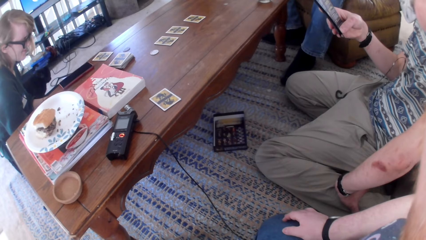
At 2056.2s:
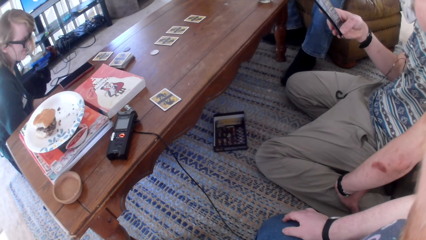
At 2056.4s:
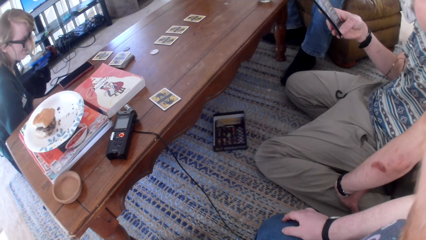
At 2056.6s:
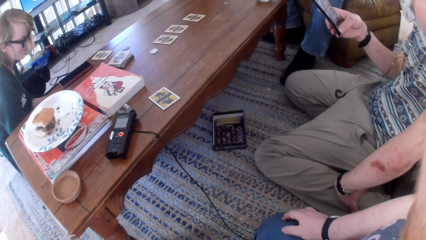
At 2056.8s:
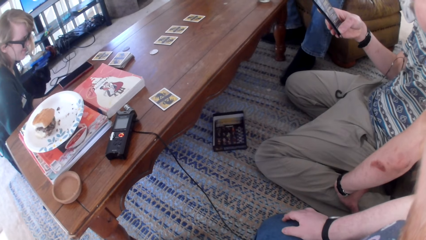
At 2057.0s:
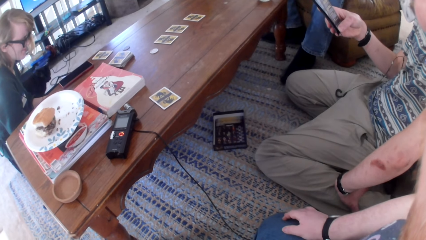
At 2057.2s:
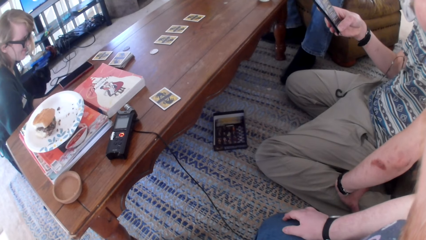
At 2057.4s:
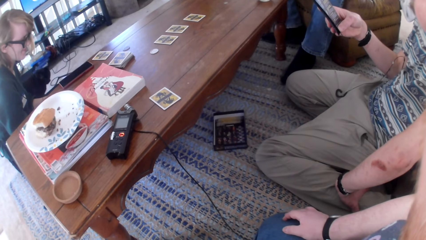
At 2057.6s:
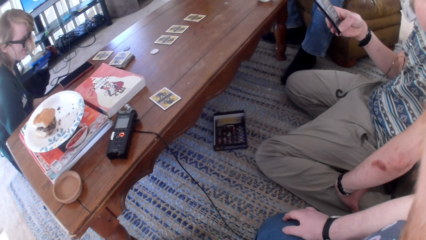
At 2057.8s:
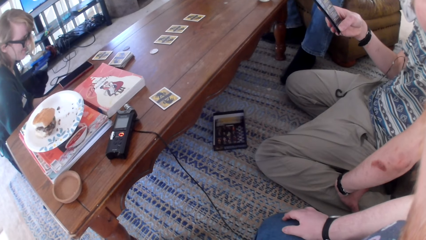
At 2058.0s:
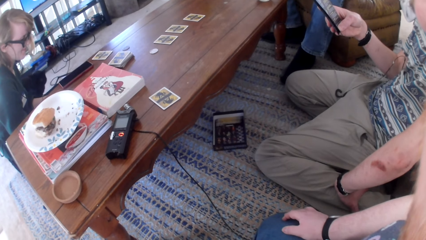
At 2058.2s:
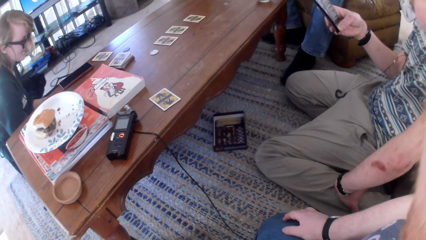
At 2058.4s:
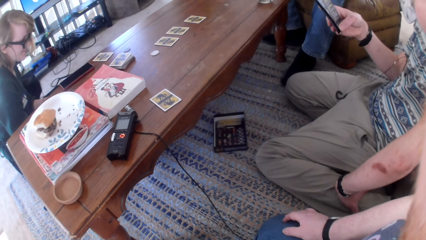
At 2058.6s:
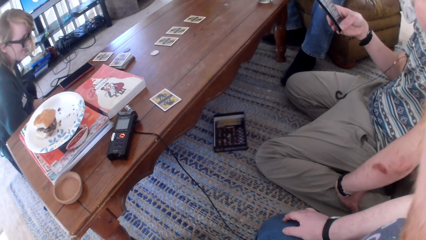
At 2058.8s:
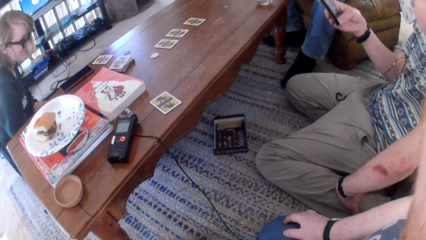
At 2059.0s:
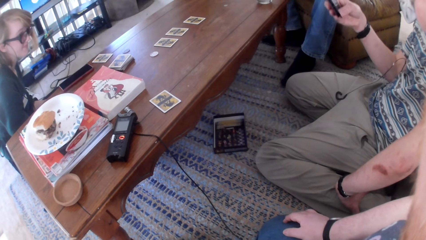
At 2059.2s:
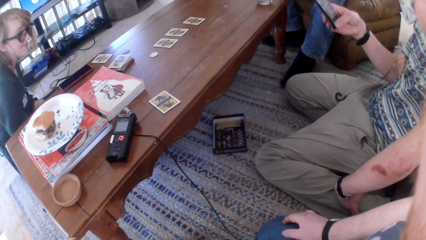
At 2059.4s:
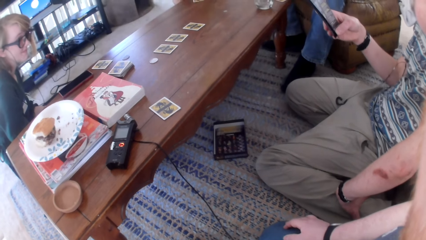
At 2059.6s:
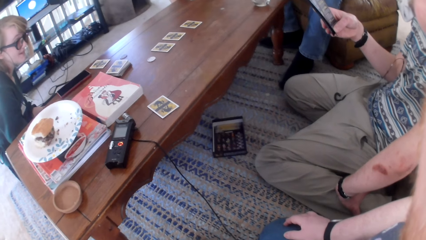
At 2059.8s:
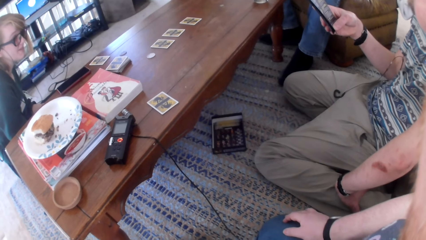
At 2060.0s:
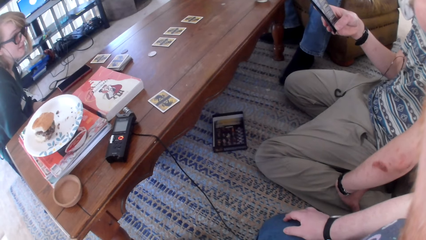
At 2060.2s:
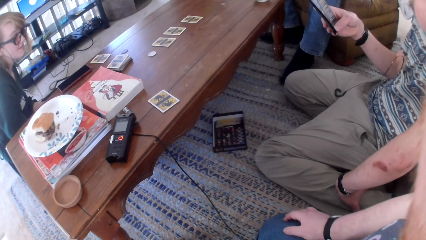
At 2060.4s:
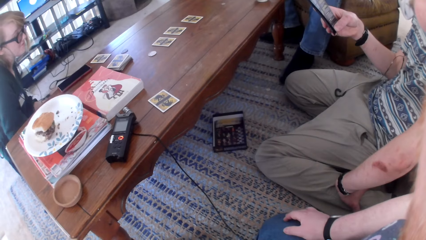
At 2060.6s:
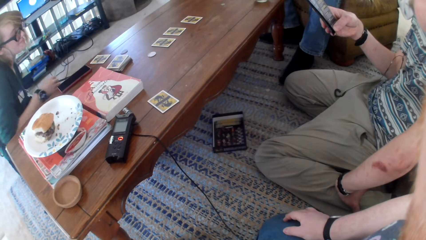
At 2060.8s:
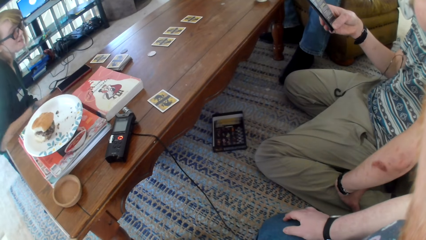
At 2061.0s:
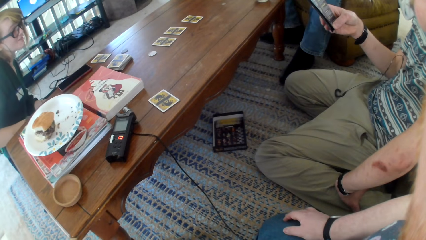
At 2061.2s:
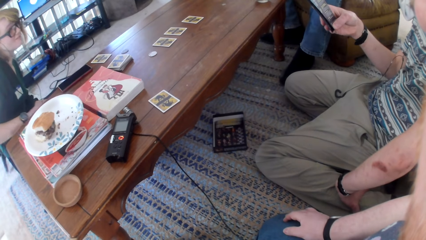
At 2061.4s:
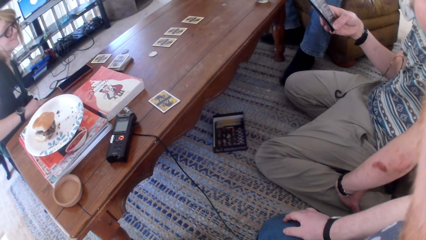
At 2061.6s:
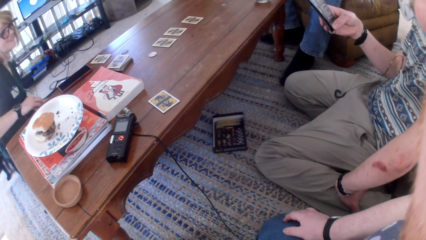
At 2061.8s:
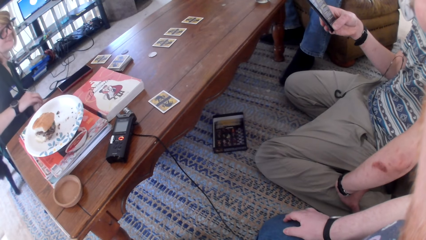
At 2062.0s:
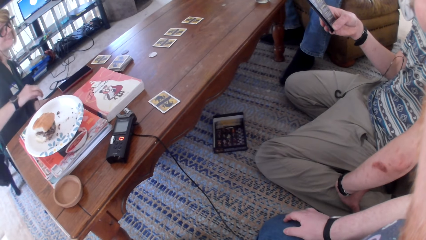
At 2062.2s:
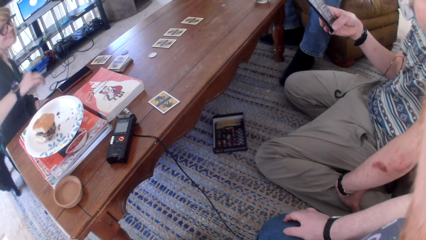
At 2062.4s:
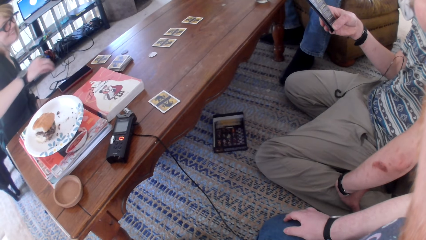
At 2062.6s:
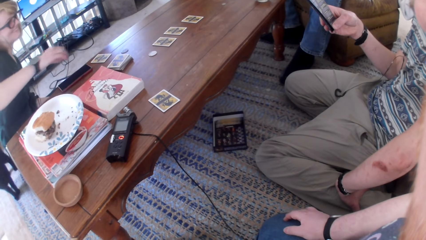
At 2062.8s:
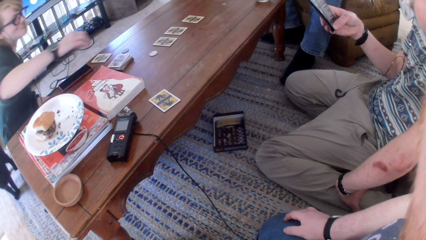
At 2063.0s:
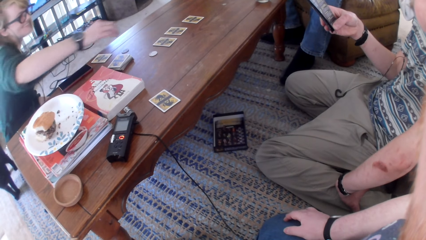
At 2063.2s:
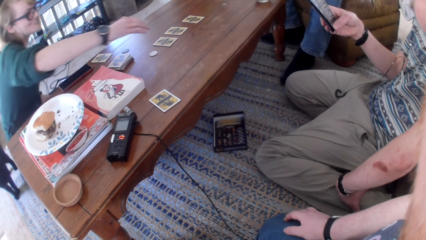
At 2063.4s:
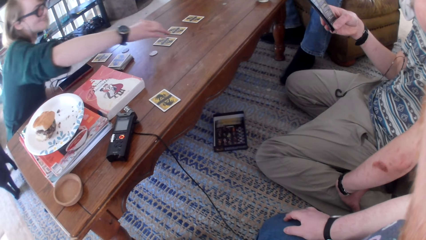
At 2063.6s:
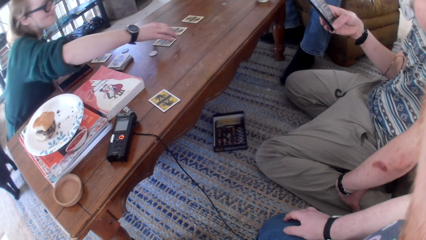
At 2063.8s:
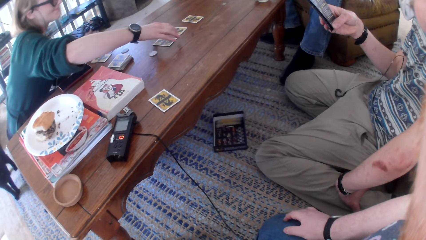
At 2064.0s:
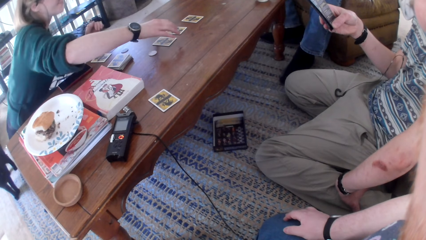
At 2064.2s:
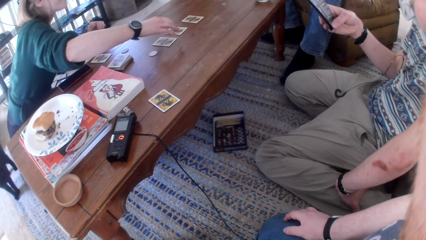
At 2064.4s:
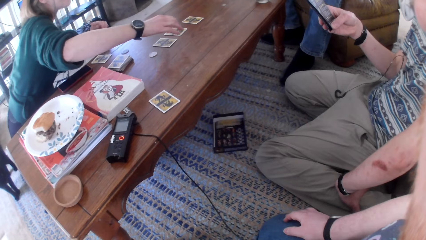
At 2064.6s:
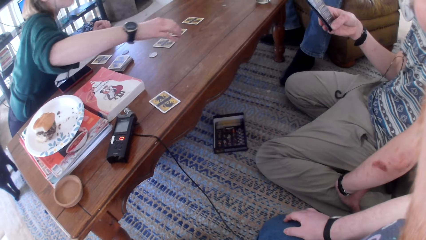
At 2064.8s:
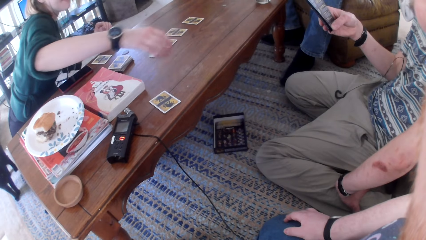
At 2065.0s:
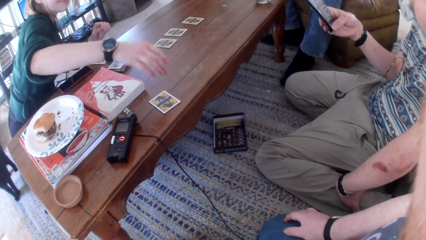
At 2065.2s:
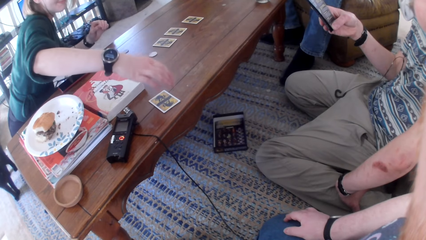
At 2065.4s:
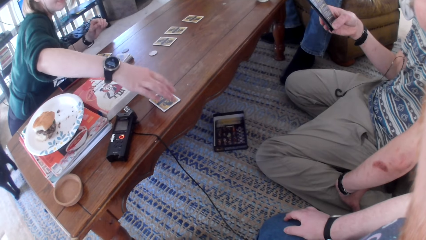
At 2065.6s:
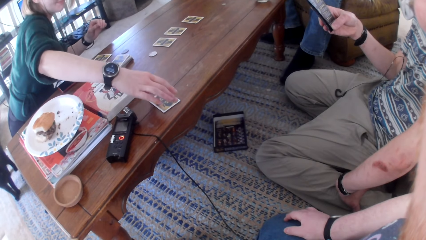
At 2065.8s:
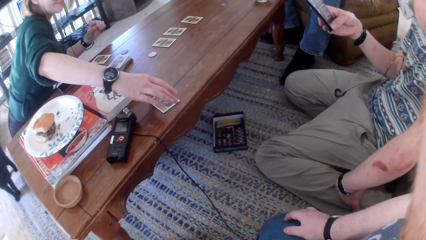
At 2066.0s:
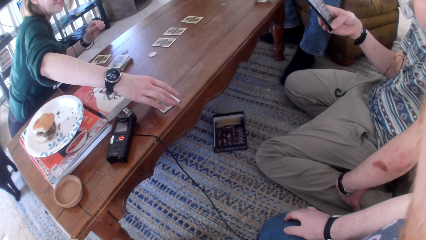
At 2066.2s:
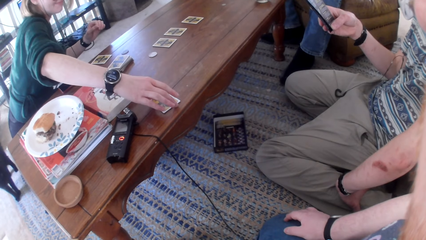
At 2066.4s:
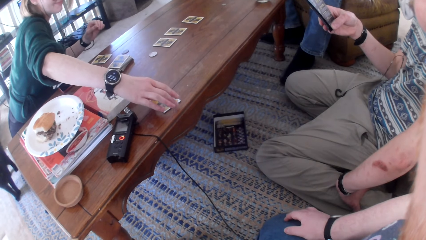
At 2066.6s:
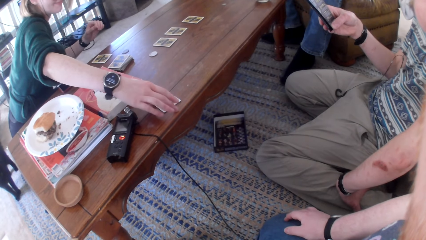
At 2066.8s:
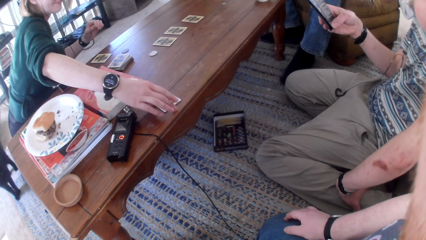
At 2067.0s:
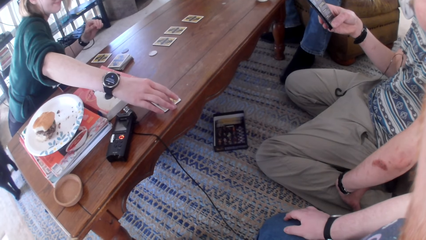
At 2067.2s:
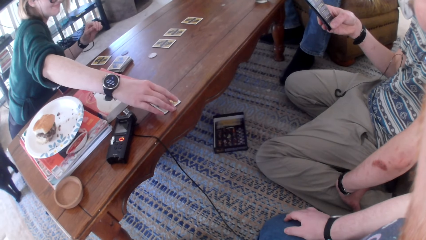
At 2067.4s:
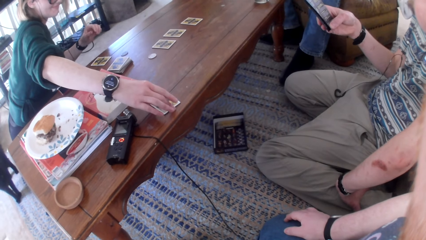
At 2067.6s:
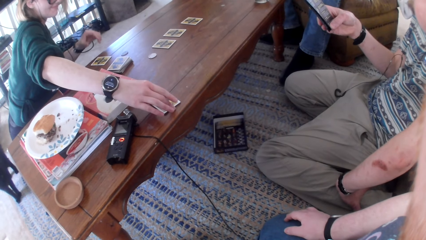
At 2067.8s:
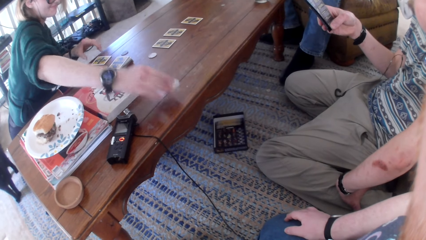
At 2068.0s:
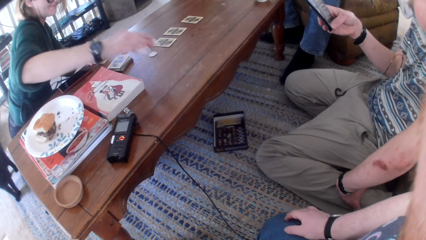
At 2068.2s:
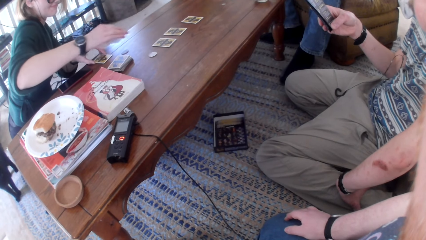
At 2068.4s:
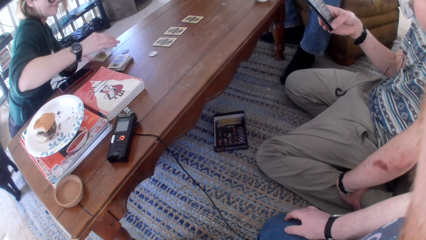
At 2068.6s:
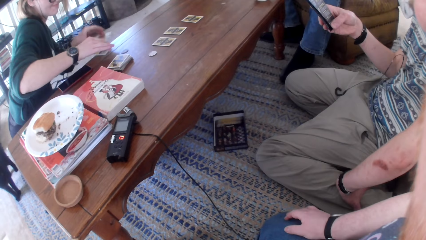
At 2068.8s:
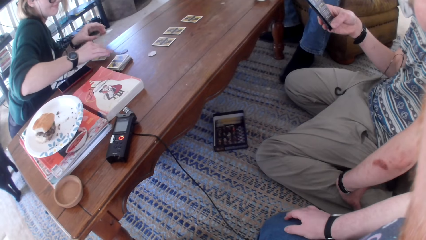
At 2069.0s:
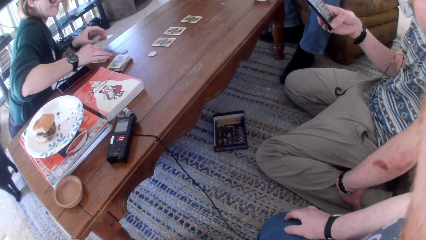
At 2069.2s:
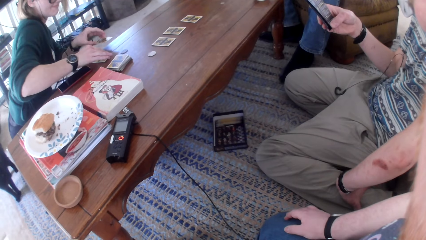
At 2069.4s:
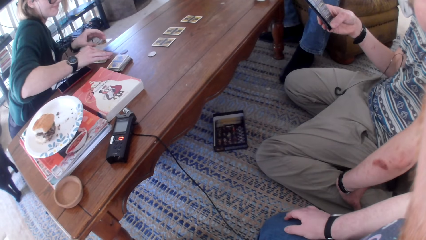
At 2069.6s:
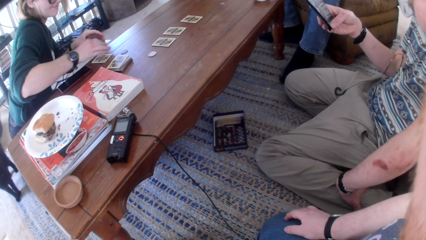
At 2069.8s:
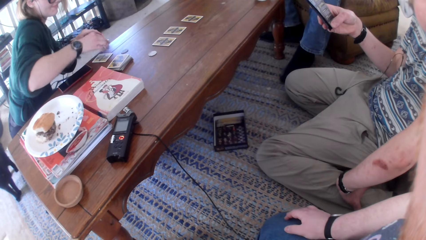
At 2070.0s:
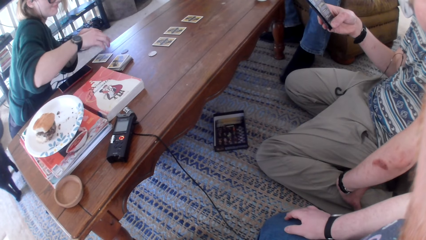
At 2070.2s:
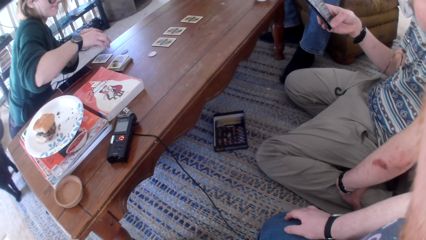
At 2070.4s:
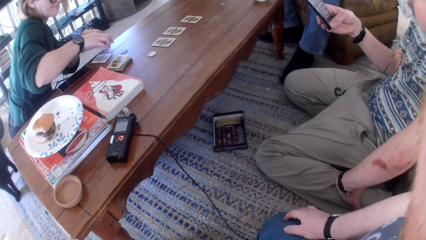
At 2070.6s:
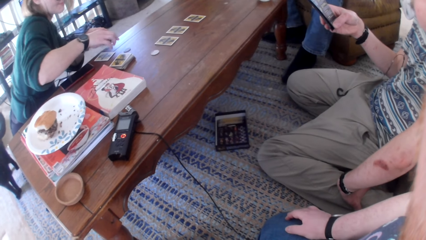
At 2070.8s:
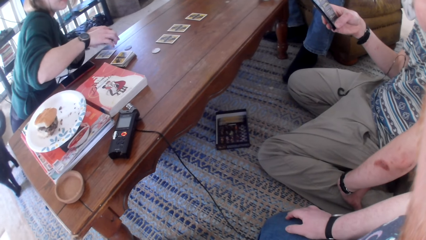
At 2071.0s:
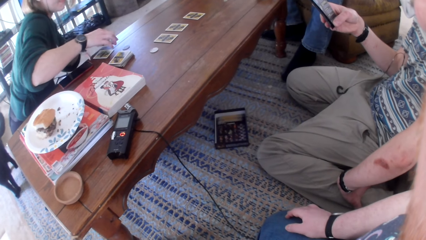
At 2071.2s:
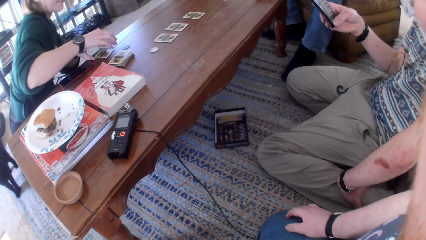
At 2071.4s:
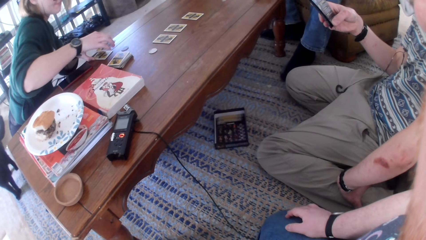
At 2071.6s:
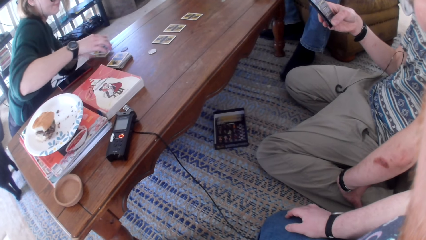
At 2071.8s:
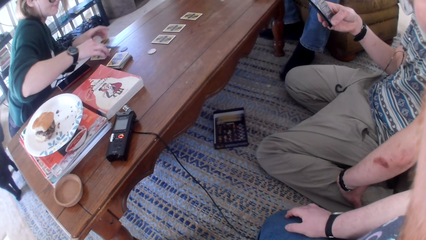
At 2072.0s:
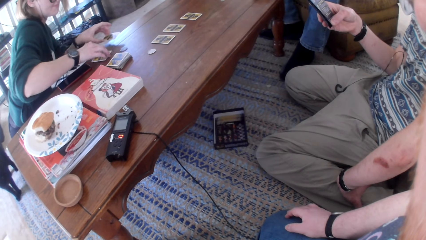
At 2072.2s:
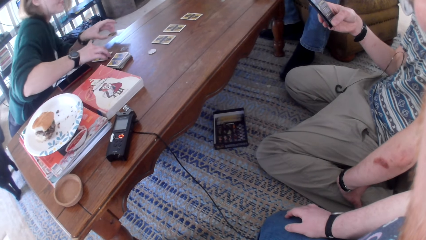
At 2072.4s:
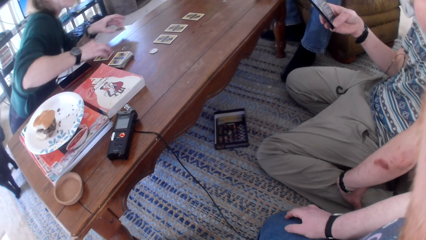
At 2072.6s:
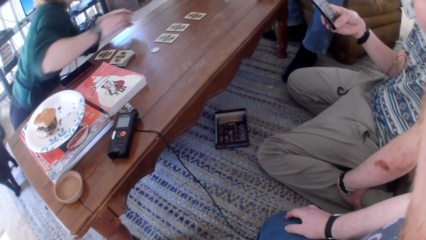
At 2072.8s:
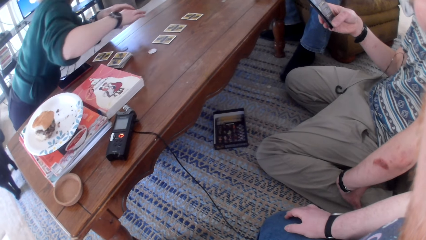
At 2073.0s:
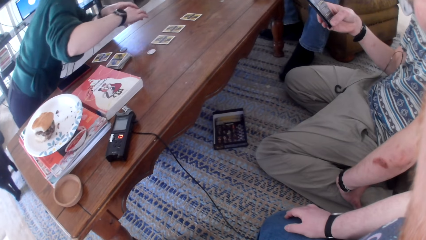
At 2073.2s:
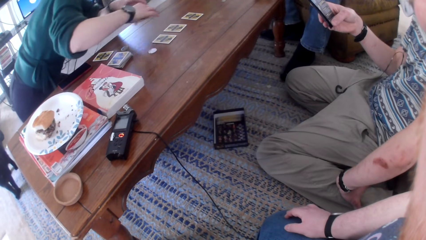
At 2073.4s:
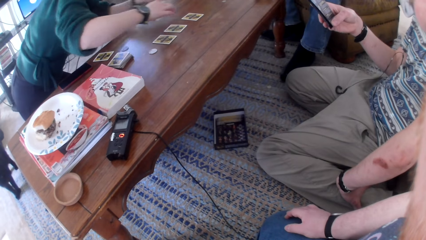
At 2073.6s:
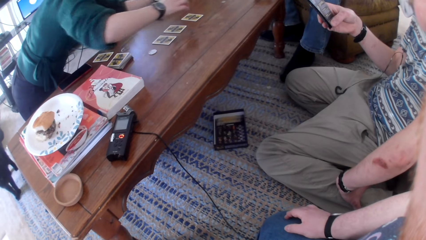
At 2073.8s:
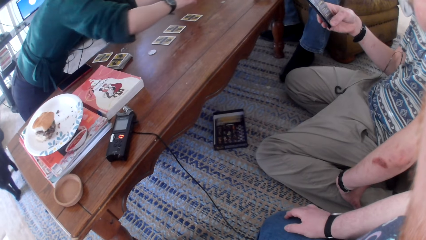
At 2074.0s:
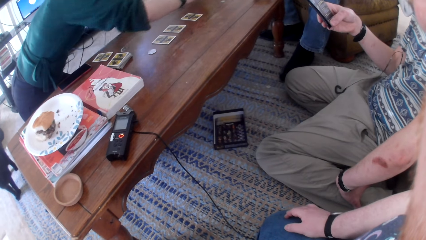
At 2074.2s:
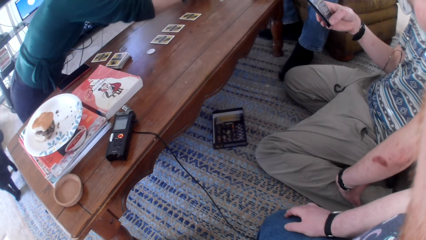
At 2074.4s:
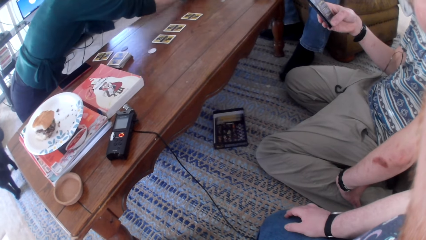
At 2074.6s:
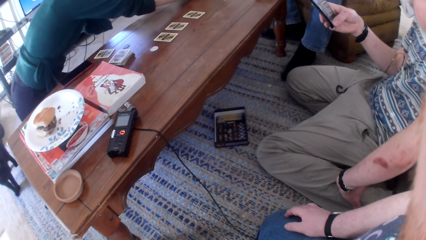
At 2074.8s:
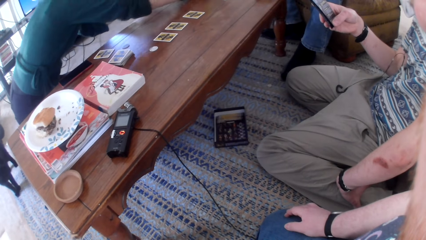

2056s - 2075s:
A woman talks. She moves her hand around the table, picks a card from the table, and places the card on the table. She moves her hand and exchanges the cards. She stands.
